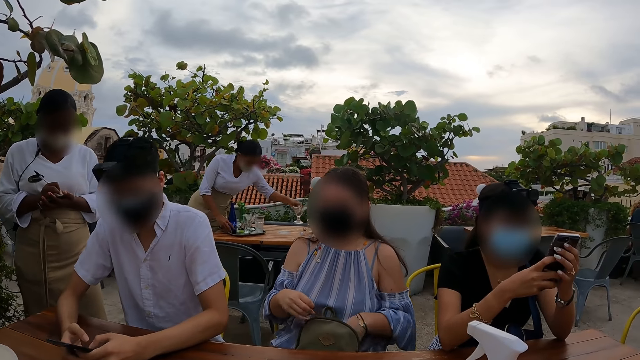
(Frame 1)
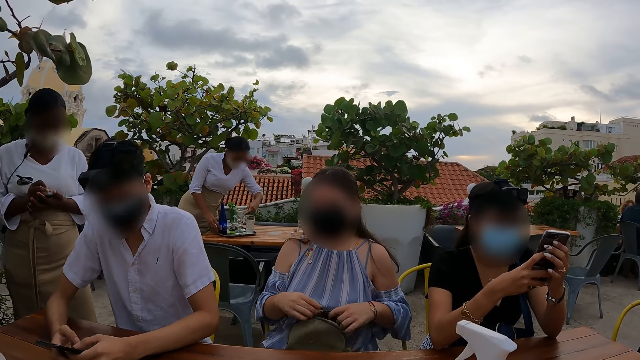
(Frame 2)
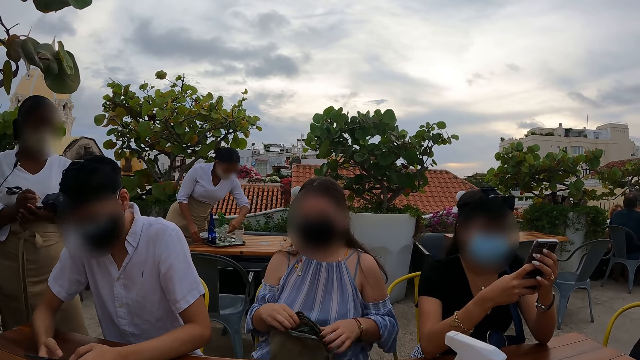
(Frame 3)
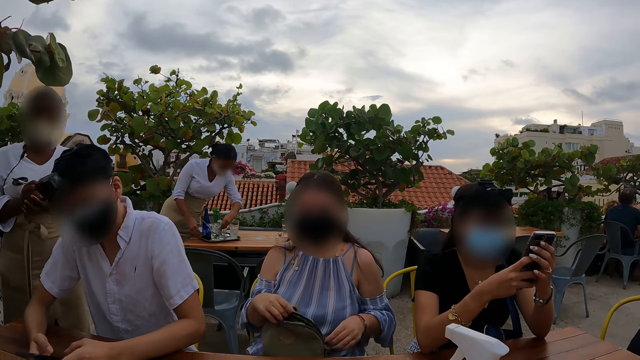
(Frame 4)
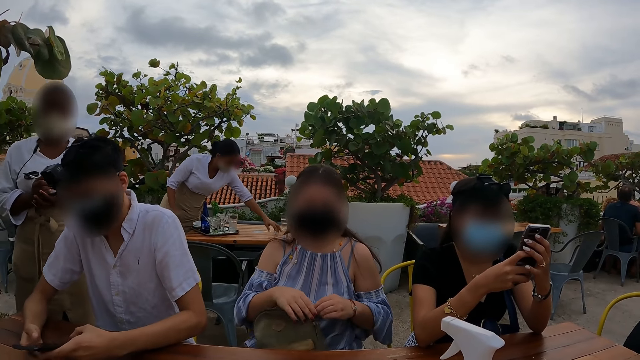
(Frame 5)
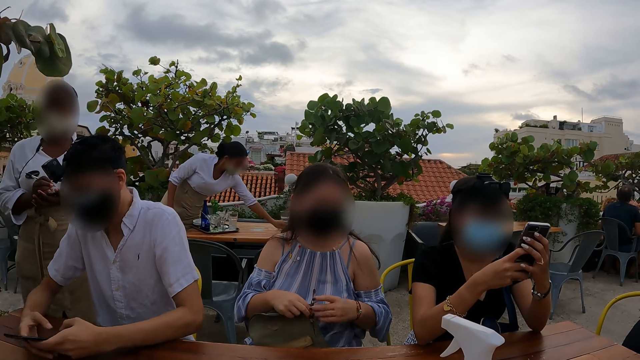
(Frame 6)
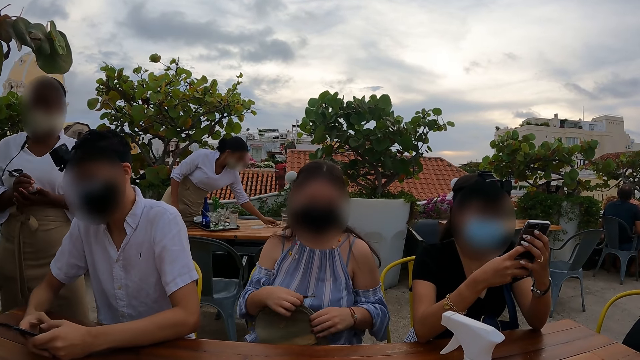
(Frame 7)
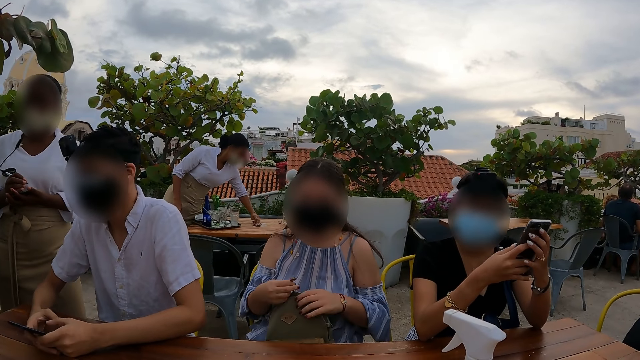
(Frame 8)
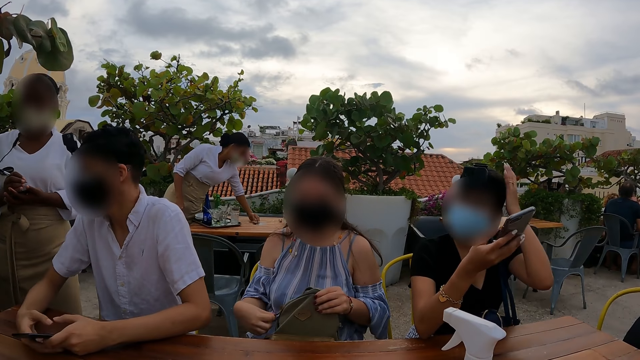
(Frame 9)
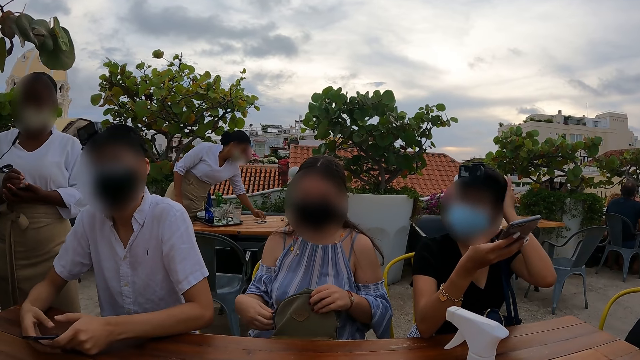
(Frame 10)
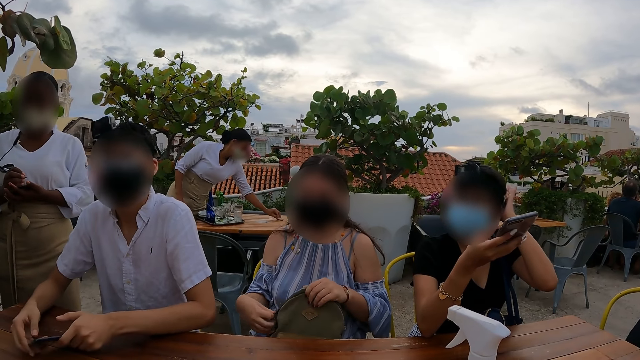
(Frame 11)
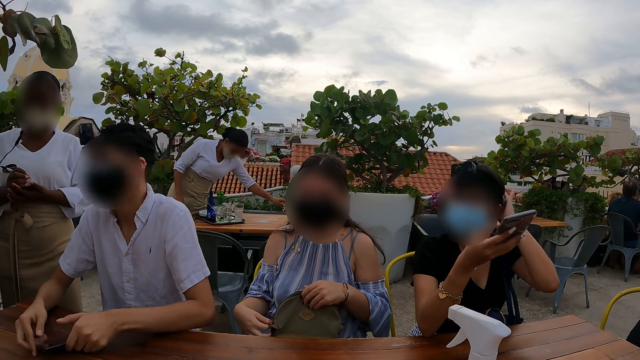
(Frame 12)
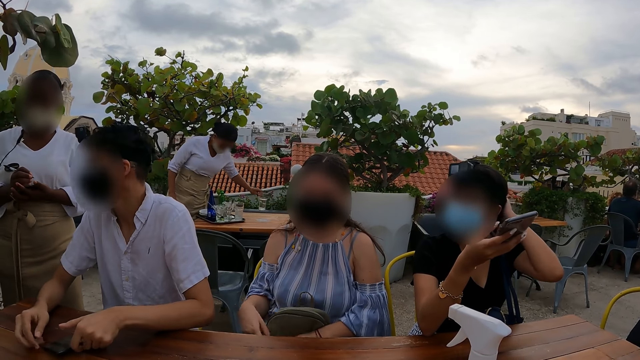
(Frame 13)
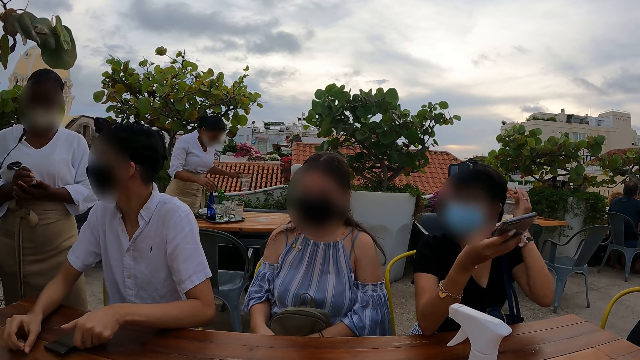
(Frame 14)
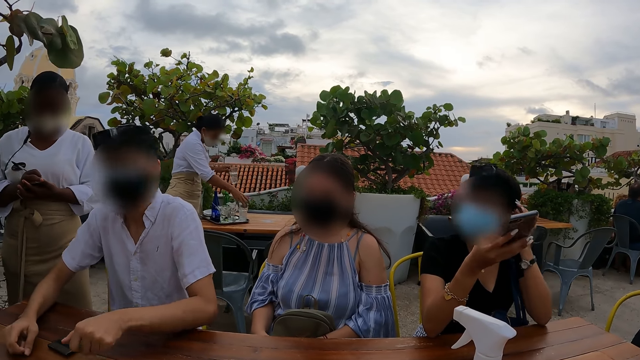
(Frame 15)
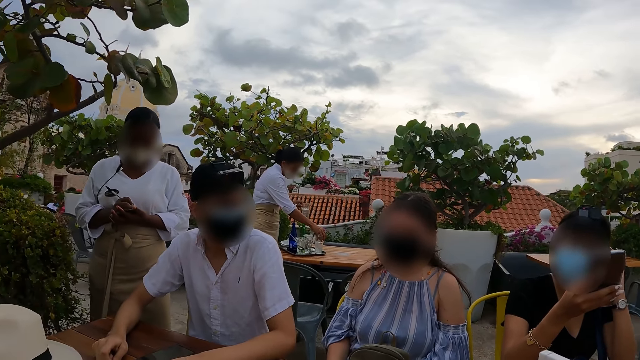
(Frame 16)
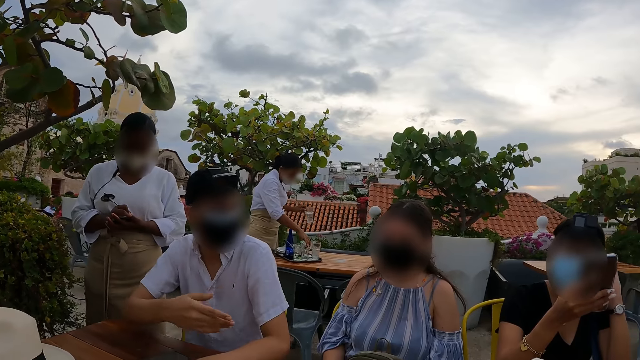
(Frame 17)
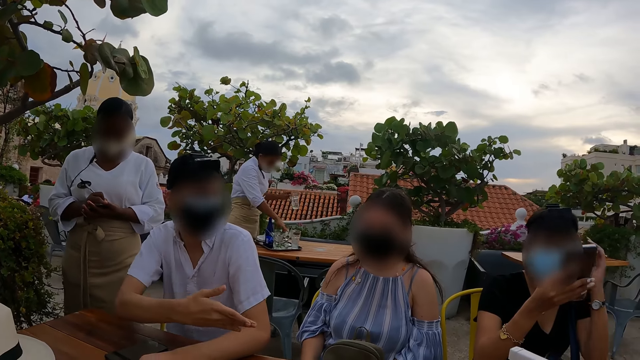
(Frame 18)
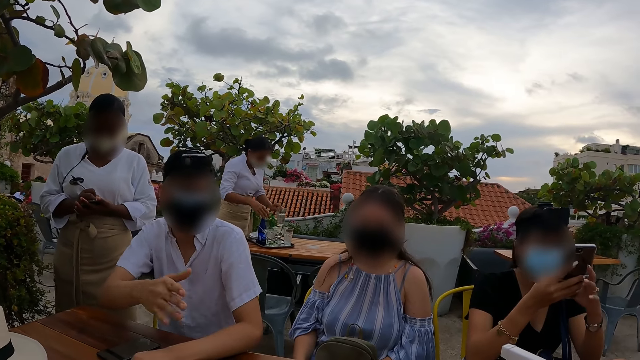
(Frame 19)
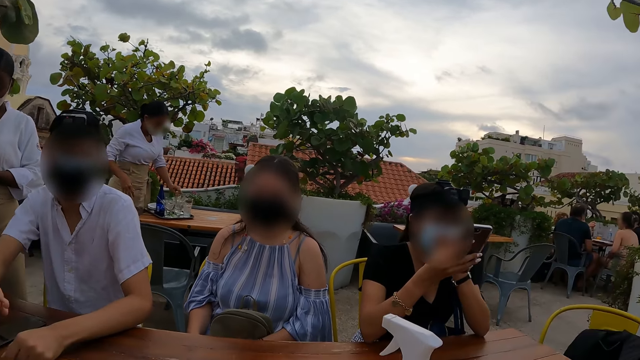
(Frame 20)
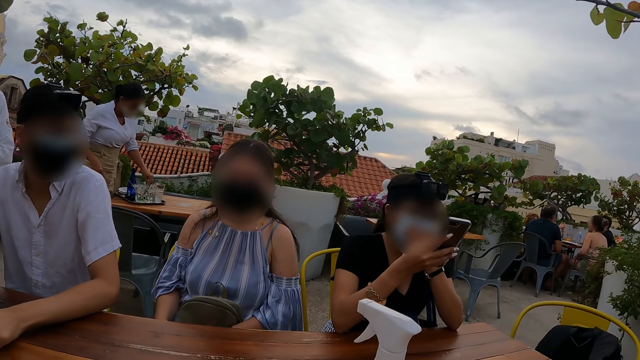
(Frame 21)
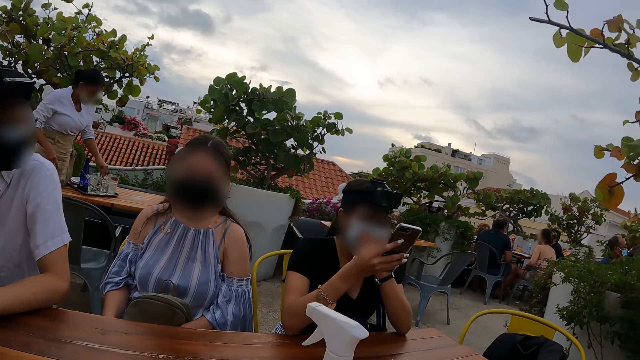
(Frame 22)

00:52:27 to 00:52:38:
A woman zips a backpack. Another woman moves a hand on her hair. A man moves a hand. The camera wearer looks around.

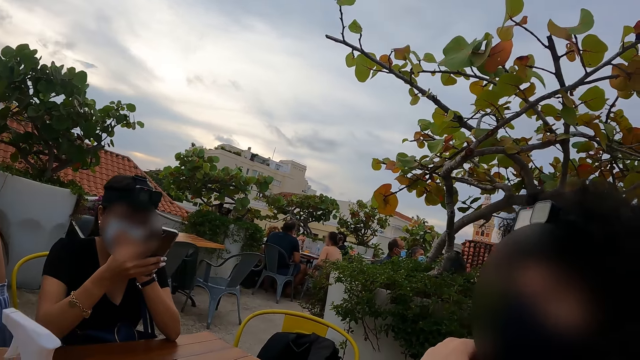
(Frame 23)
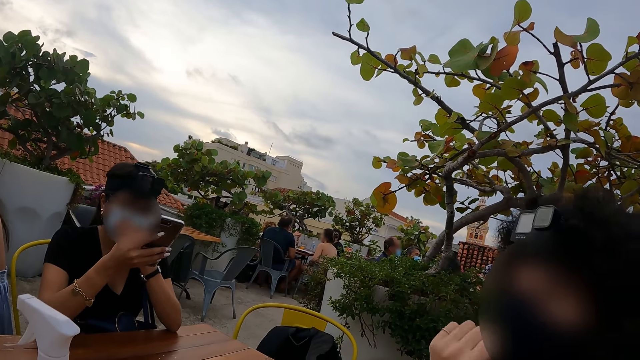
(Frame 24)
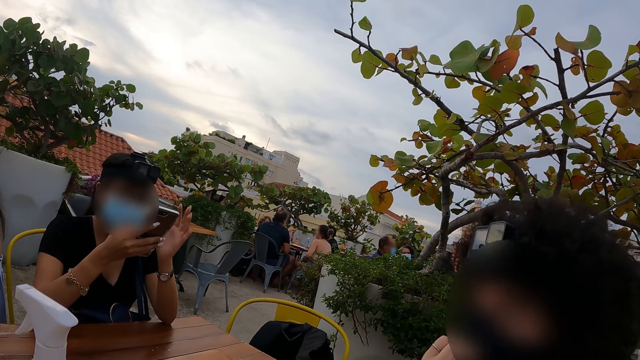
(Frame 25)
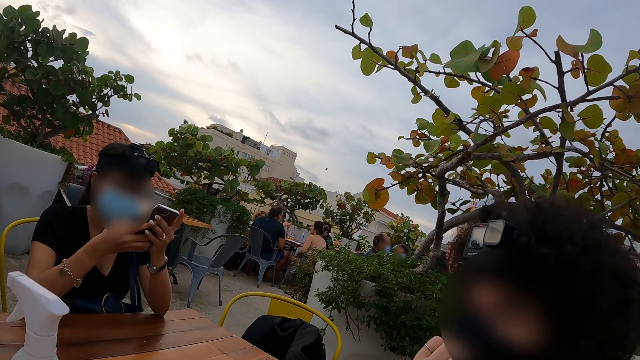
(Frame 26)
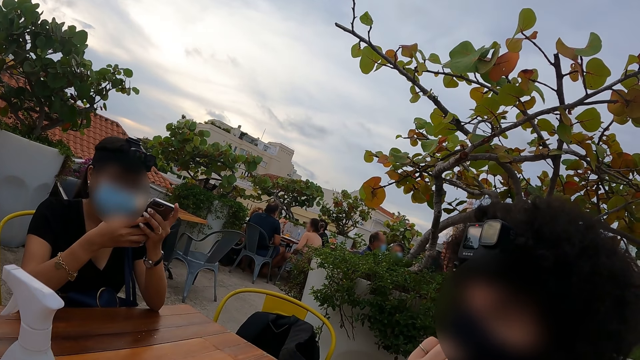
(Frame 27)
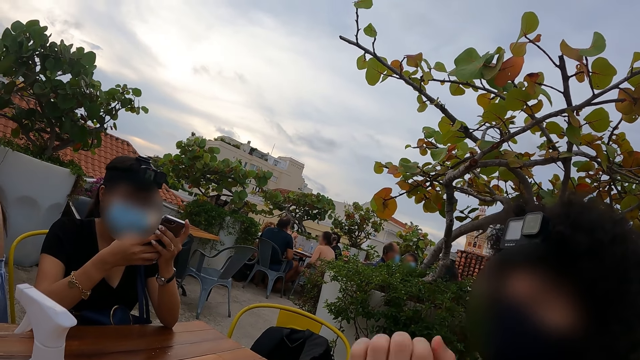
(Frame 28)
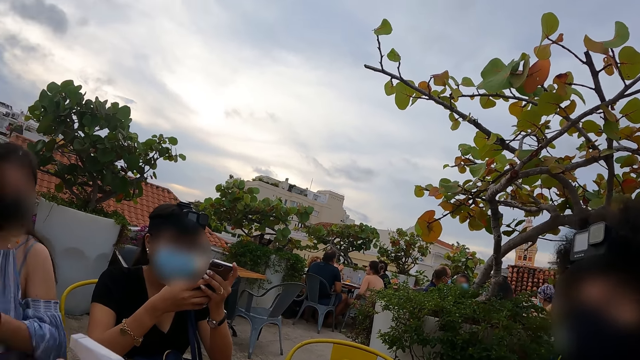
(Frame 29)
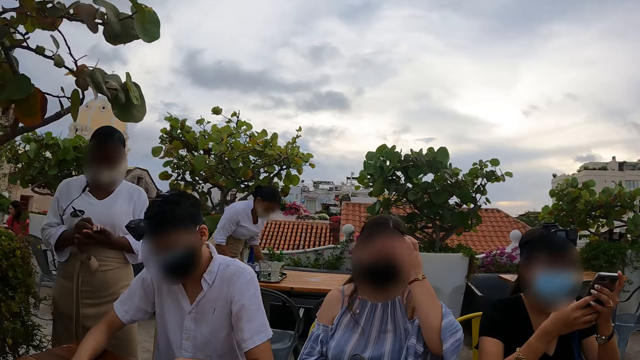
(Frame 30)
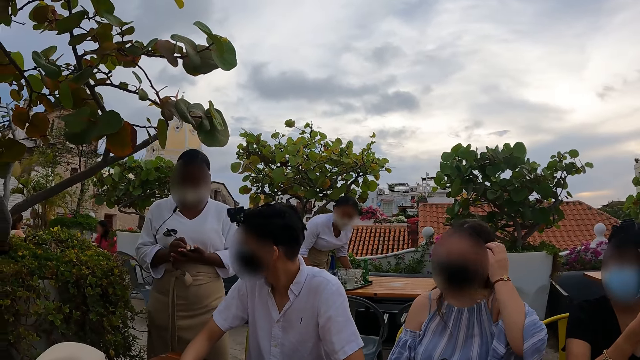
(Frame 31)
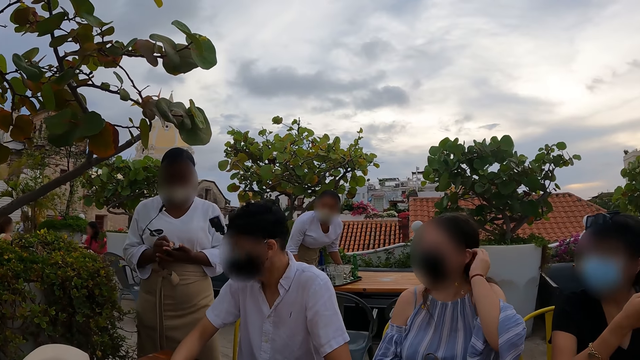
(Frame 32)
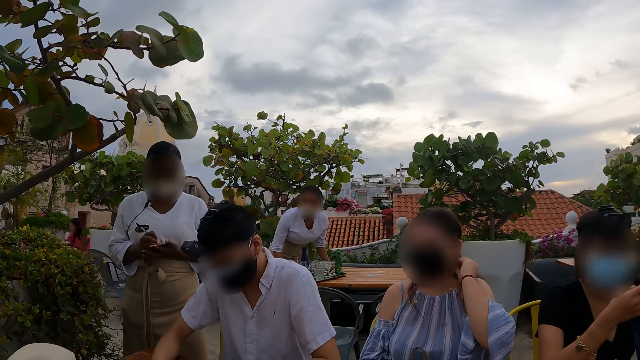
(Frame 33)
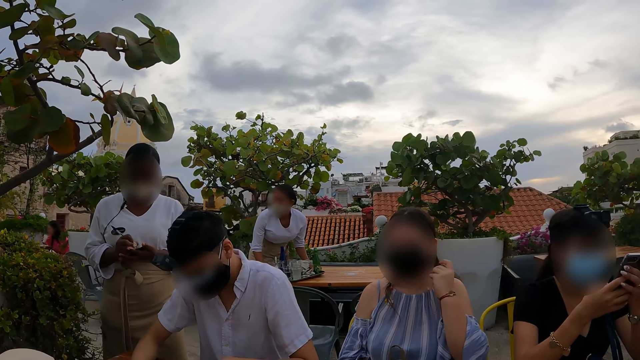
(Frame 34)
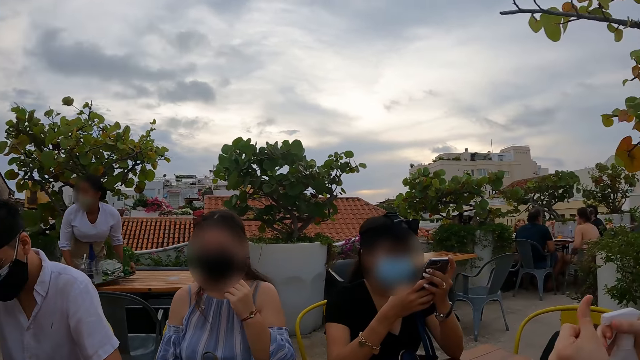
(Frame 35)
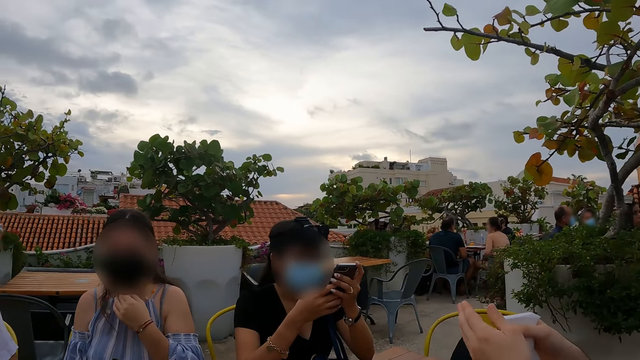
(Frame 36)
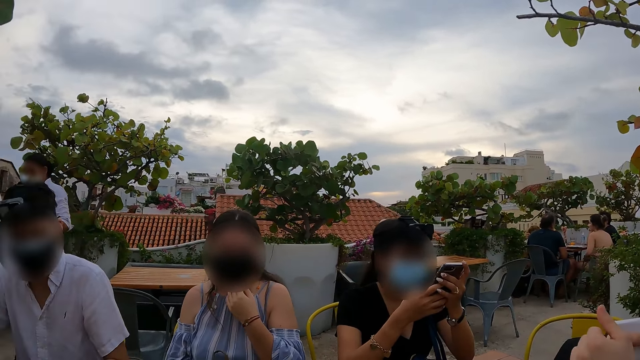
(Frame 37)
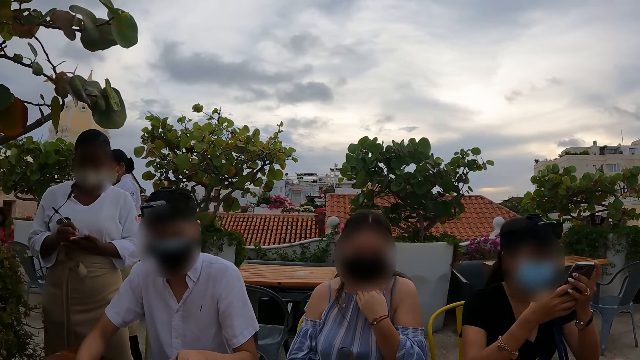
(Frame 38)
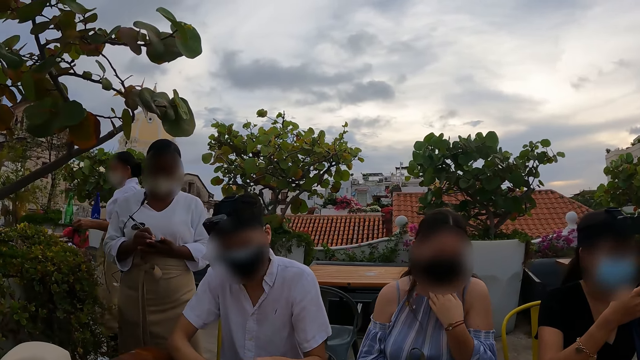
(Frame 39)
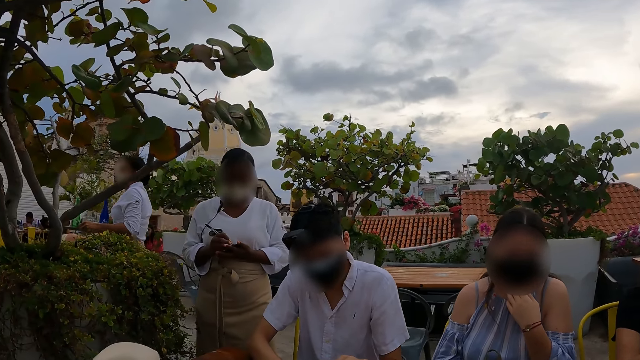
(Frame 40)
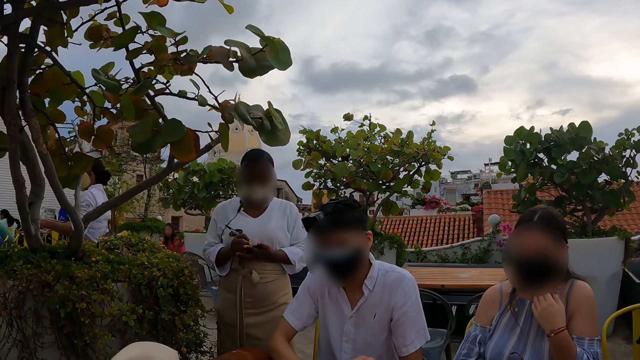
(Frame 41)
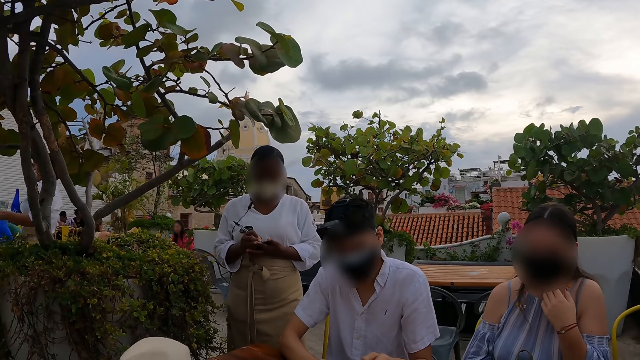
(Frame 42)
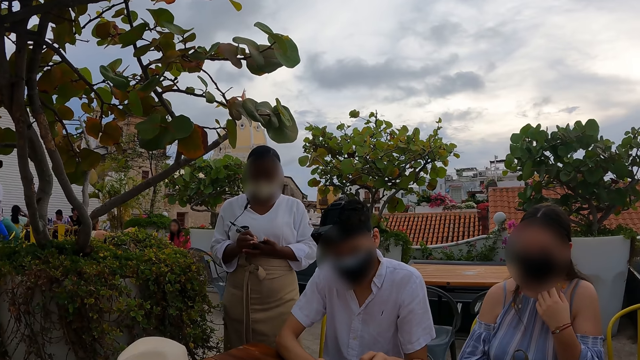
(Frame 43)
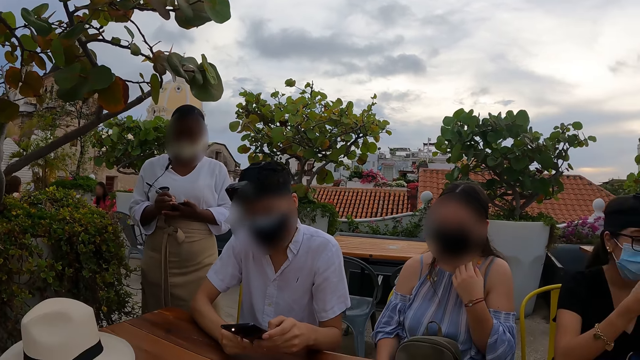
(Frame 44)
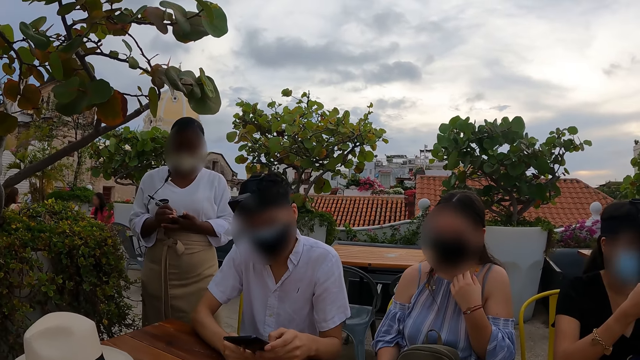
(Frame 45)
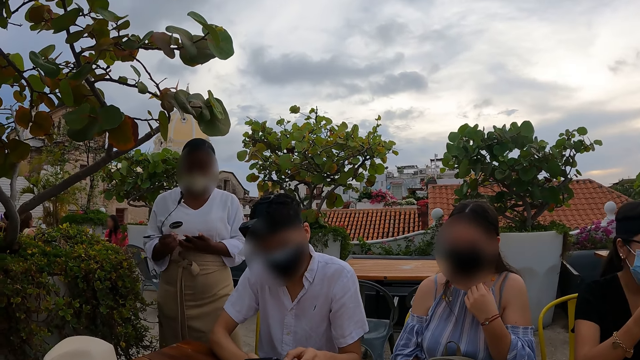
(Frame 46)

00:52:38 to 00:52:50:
The camera wearer looks at a man. They look at another man. A woman operates a phone. The camera wearer looks at the other man.
